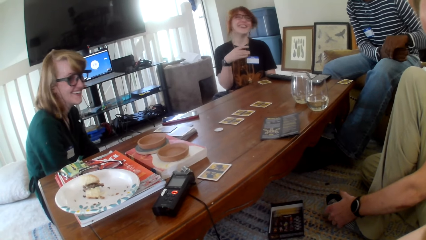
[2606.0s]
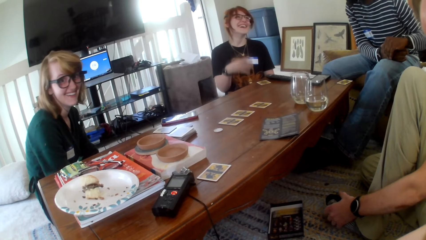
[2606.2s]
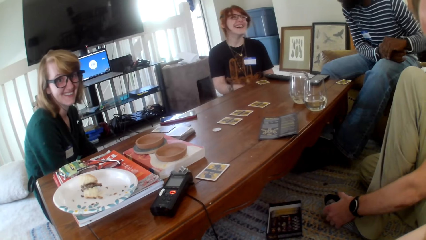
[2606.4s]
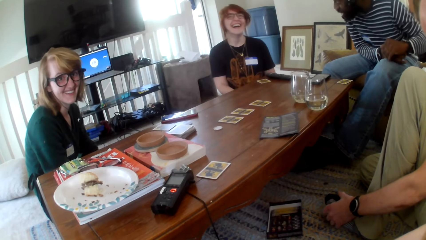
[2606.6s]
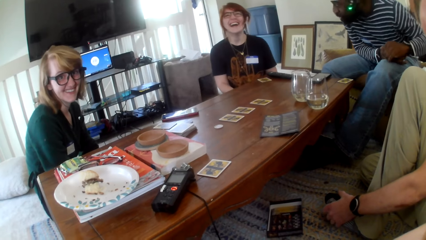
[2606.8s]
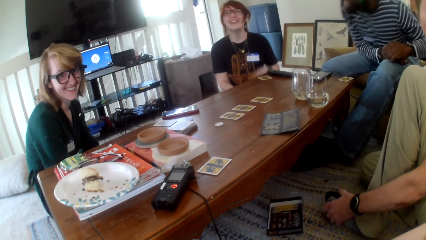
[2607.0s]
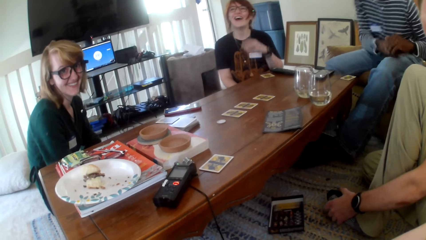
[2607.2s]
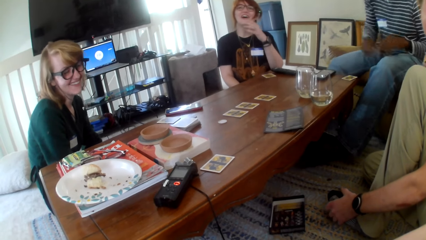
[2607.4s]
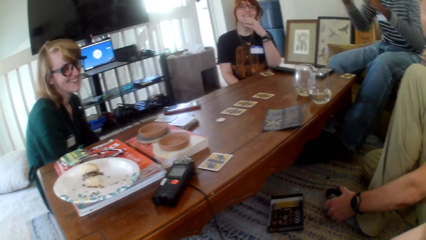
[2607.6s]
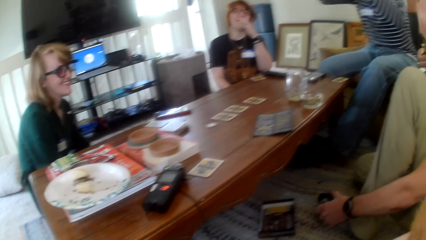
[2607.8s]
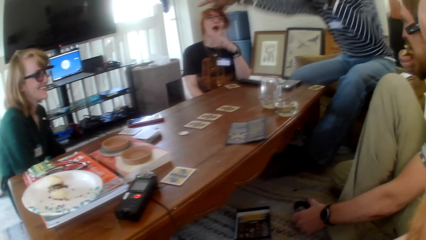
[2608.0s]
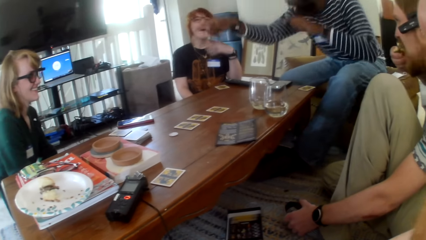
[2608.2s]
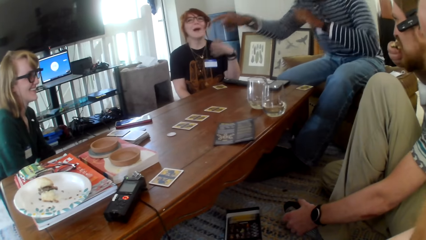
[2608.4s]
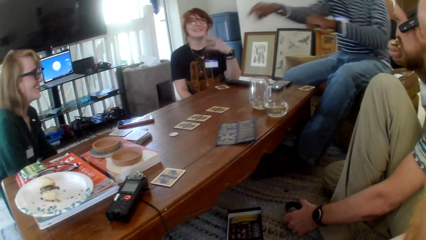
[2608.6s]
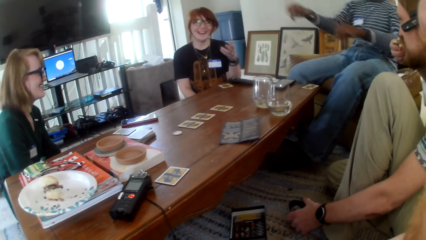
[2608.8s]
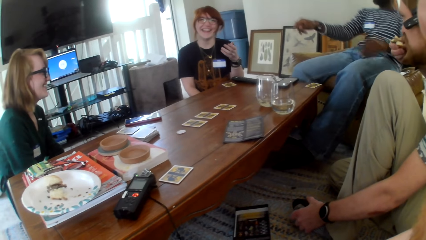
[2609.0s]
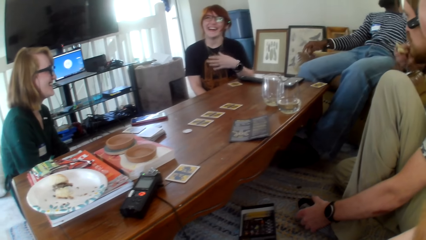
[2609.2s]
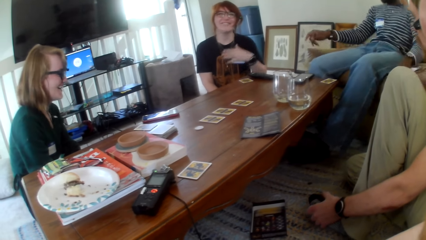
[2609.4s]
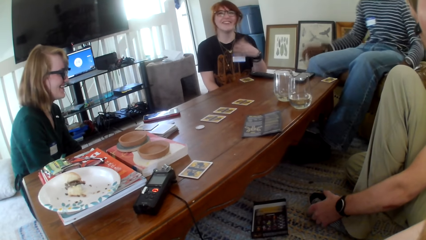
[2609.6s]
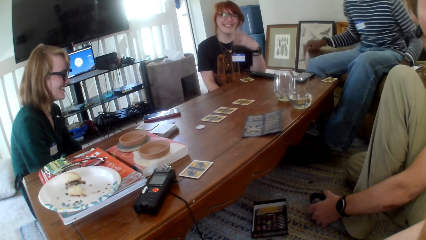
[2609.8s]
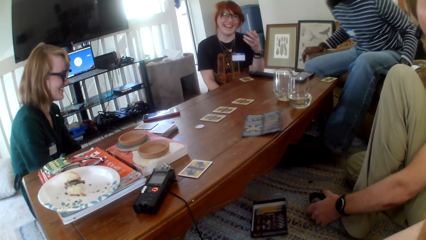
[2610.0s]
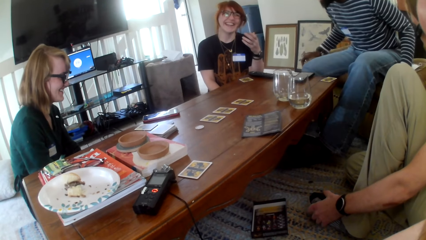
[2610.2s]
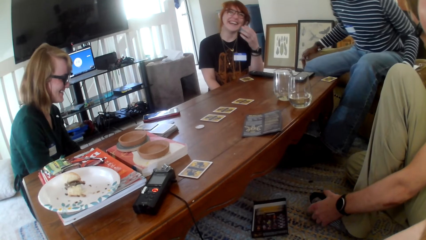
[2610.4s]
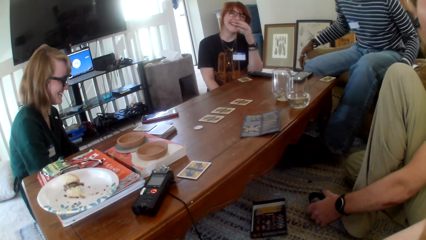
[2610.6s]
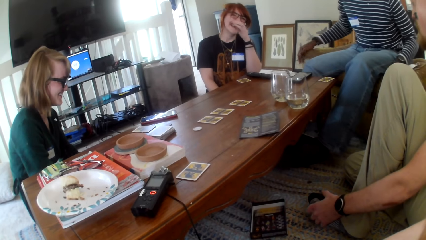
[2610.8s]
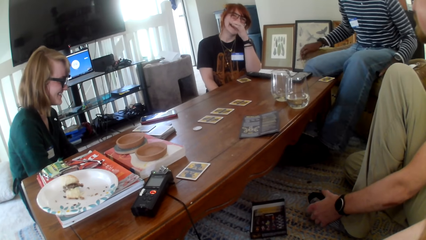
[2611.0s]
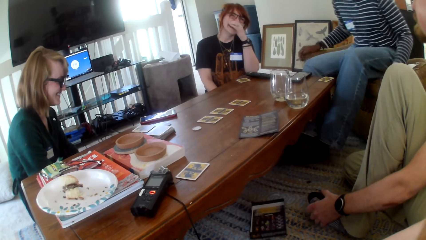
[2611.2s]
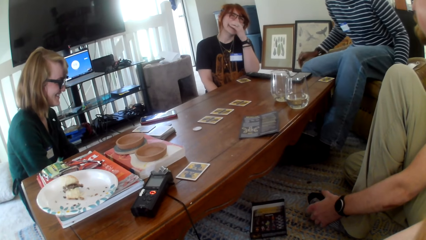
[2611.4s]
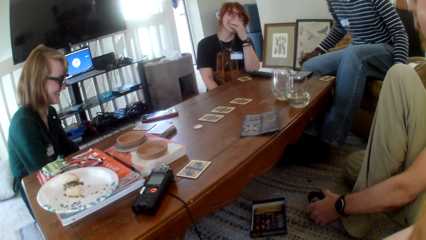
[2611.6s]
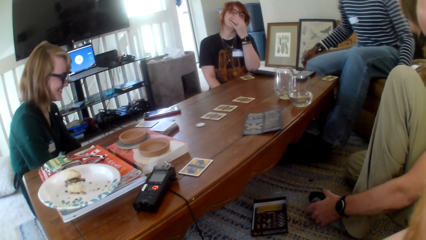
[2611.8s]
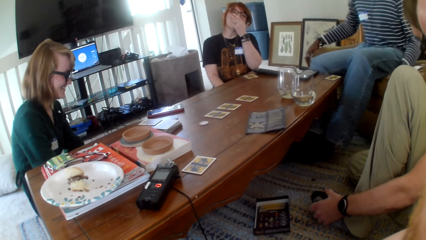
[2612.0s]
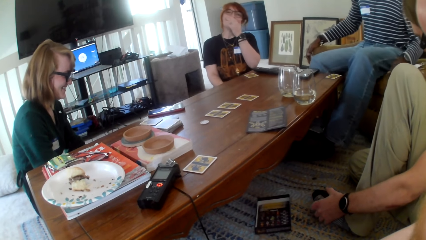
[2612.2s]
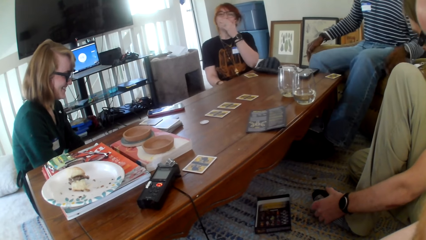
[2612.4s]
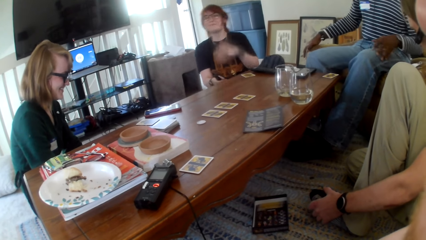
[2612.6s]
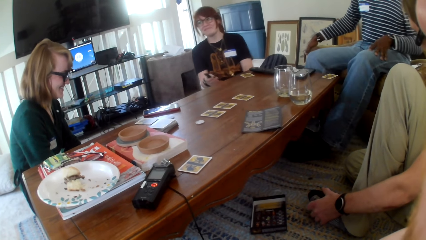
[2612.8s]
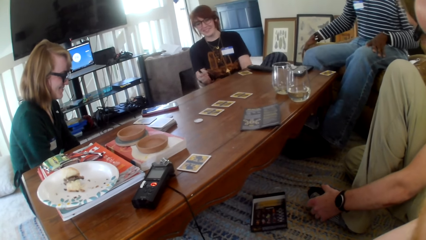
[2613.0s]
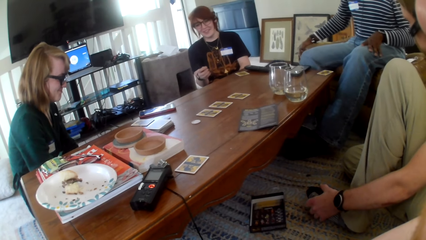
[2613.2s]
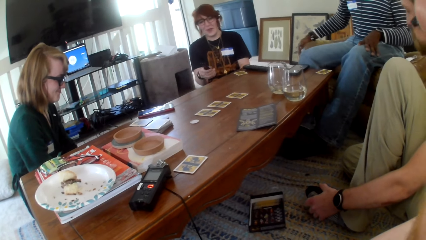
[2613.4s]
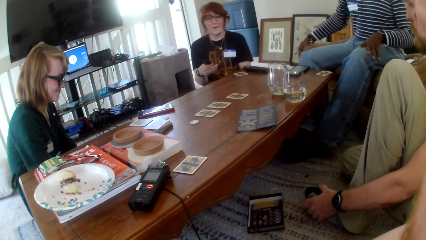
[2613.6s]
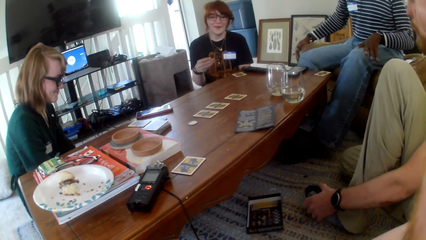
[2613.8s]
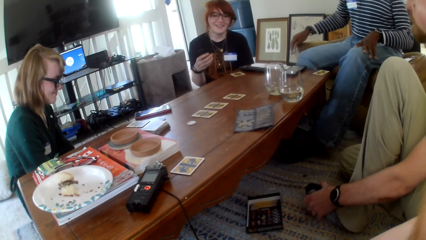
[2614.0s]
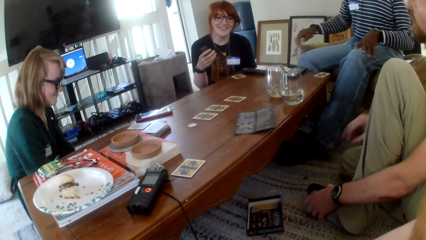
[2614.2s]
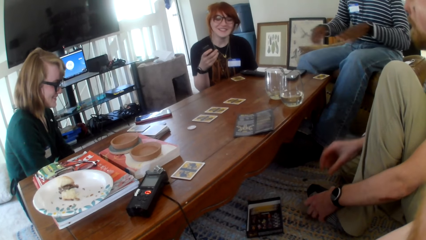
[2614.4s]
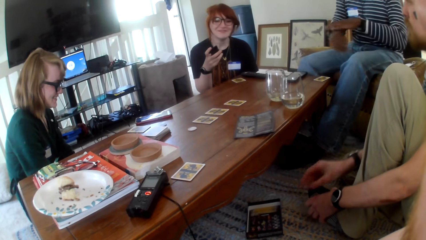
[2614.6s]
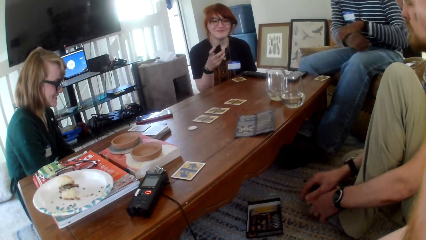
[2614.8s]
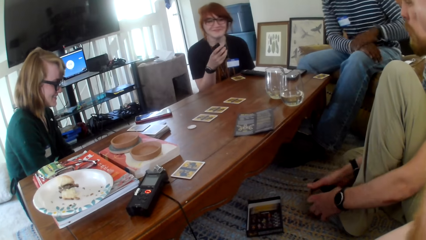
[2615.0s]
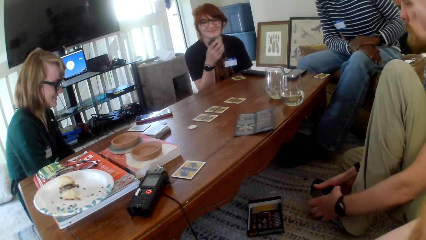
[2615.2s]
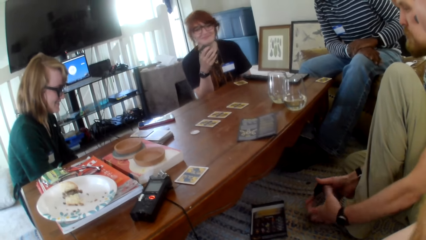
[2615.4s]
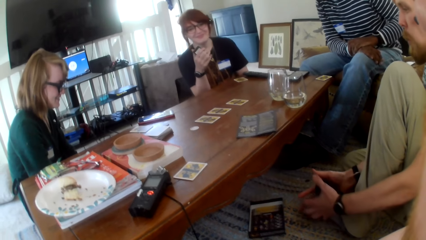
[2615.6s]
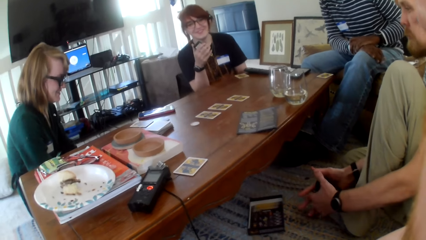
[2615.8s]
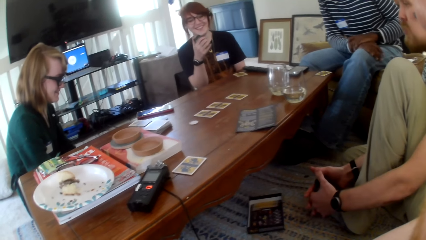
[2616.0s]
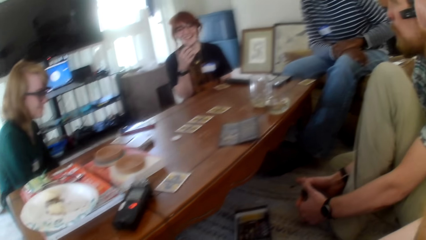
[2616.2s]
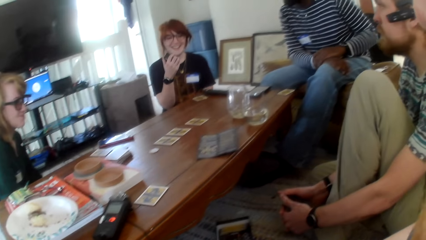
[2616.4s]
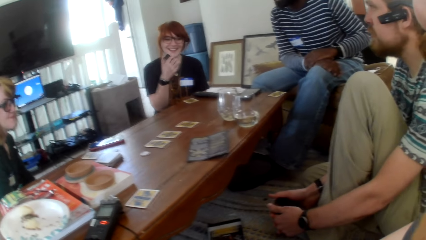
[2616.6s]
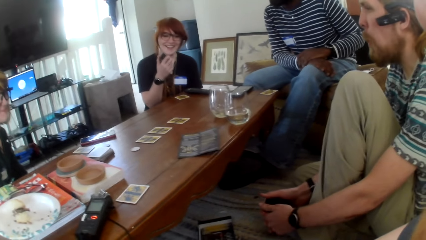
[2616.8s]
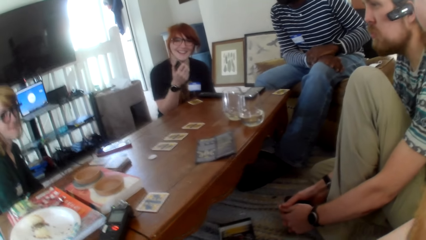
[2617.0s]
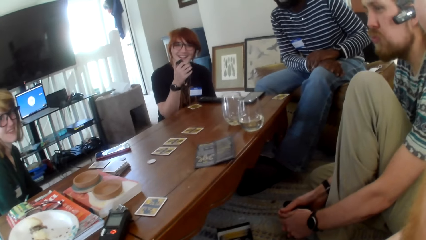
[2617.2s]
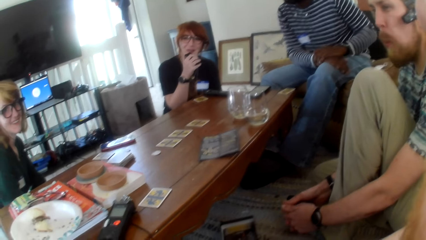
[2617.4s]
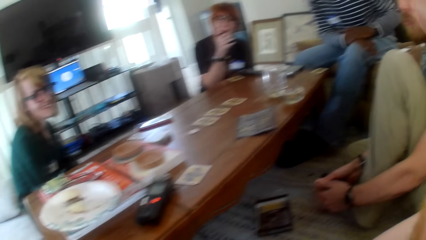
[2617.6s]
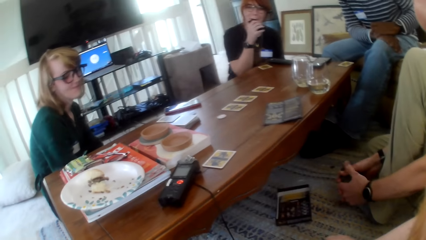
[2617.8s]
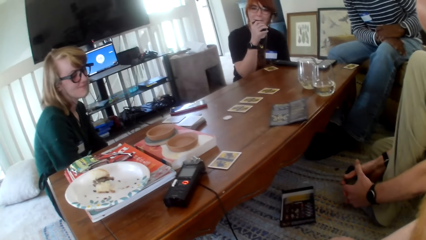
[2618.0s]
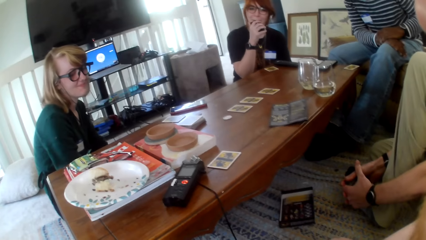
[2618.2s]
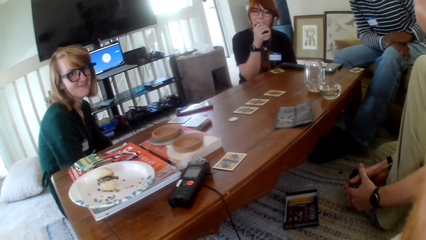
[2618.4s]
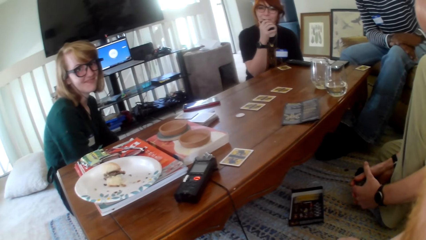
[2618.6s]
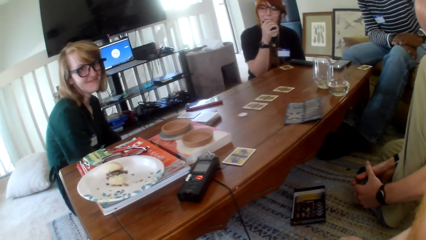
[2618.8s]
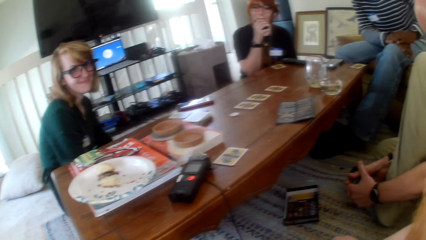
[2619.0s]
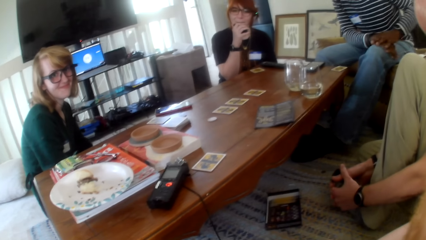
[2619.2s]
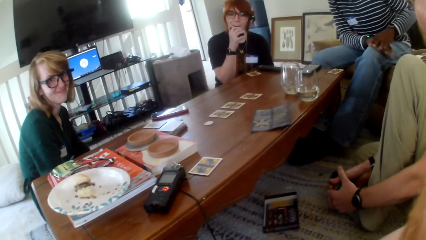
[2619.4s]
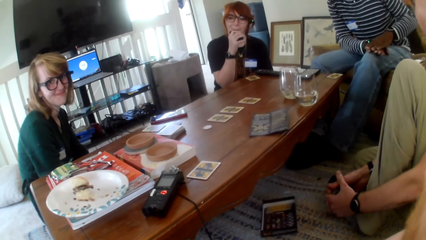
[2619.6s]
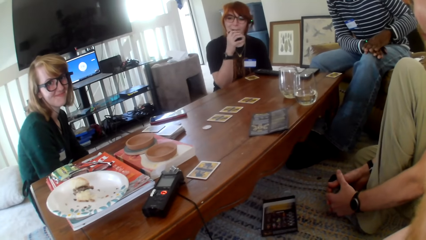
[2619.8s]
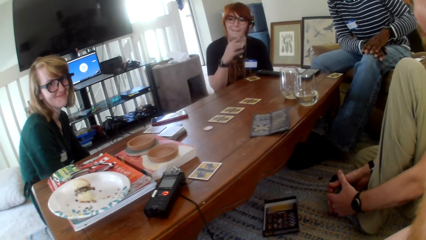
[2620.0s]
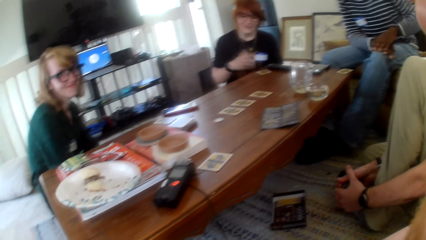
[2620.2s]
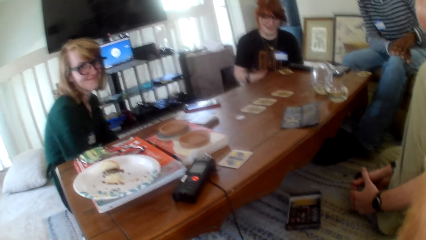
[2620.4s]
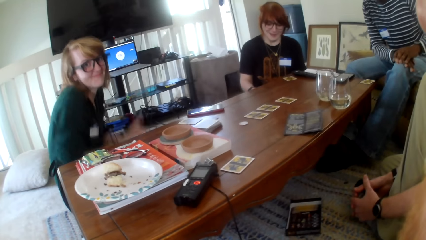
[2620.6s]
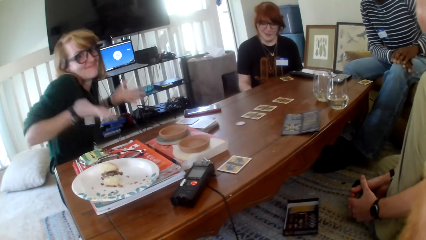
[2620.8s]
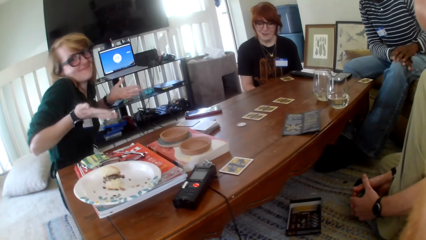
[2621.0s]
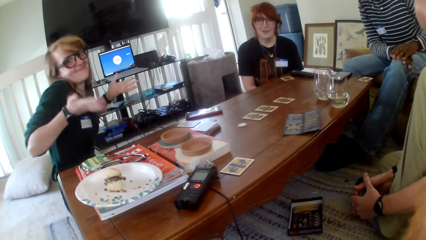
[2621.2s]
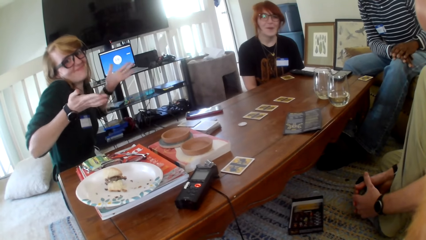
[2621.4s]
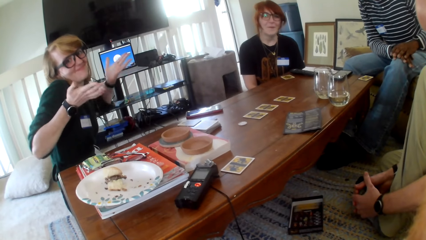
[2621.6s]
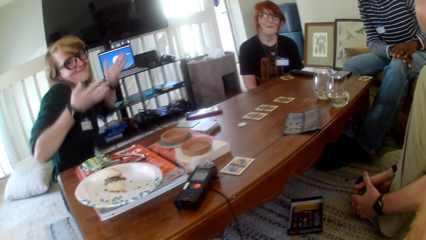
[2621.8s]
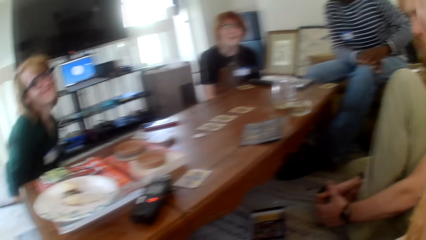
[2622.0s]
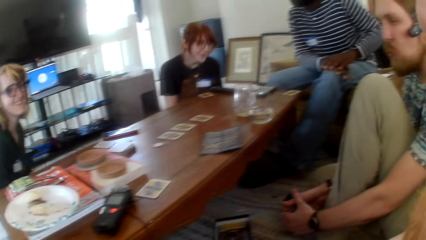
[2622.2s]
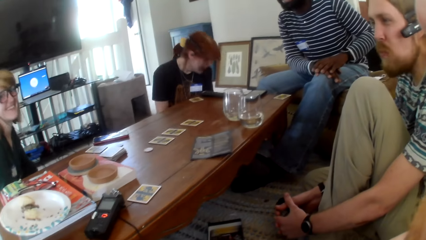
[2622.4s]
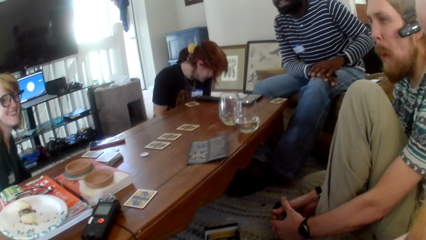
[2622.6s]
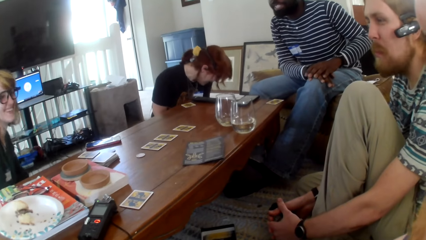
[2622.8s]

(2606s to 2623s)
A man talks. A person eats the burger. The man laughs. The person looks around. A woman laughs. The camera wearer talks. Another person puts something to the mouth. The other person looks around.
